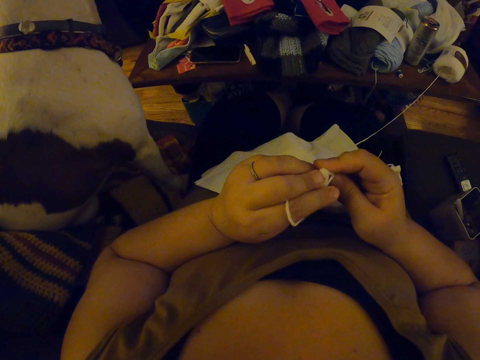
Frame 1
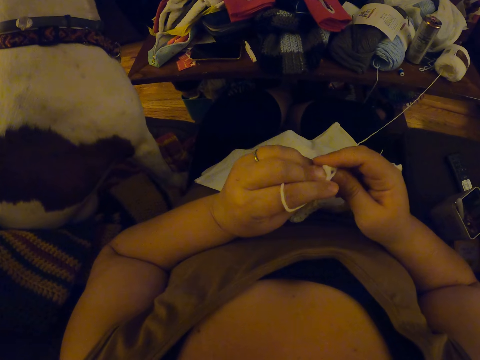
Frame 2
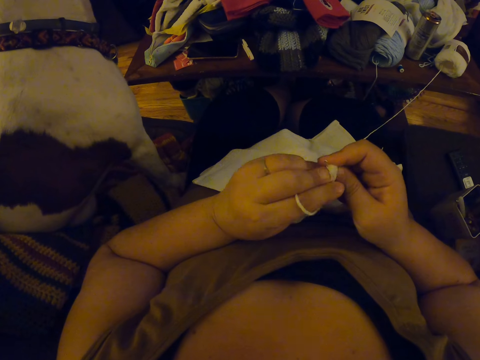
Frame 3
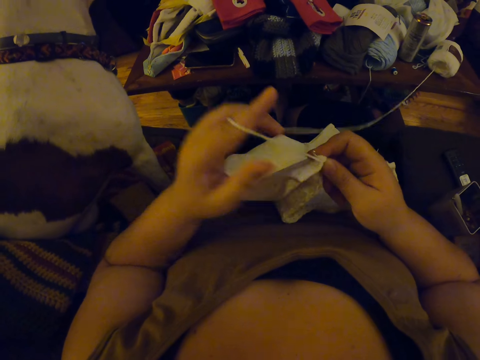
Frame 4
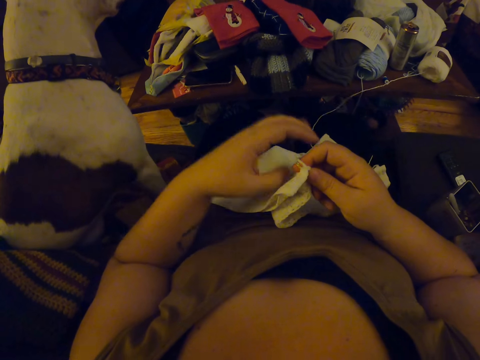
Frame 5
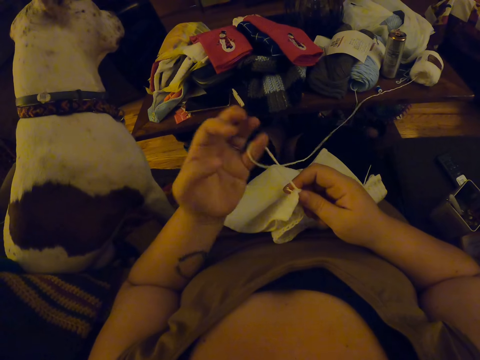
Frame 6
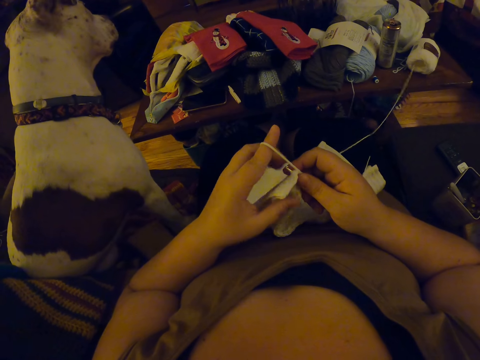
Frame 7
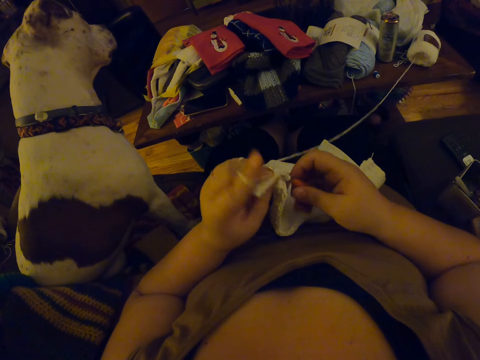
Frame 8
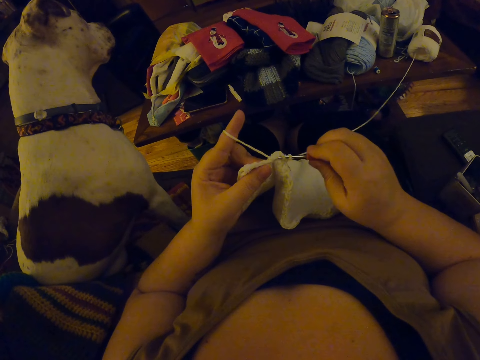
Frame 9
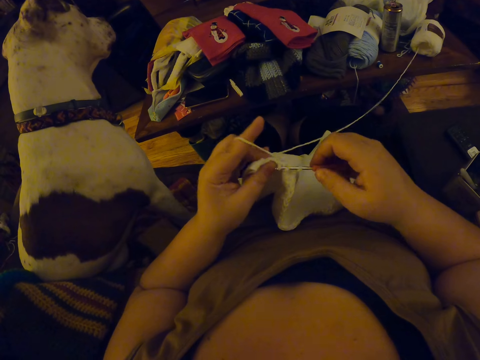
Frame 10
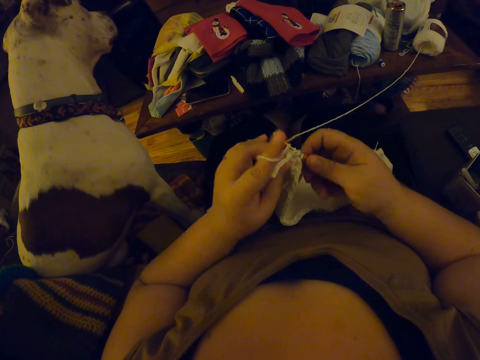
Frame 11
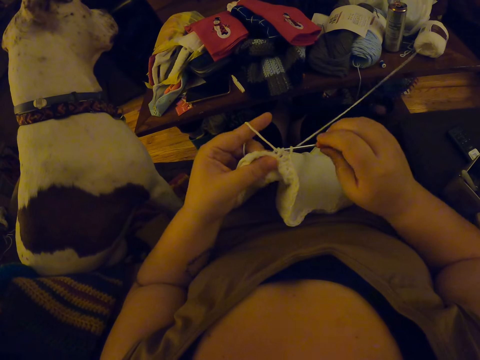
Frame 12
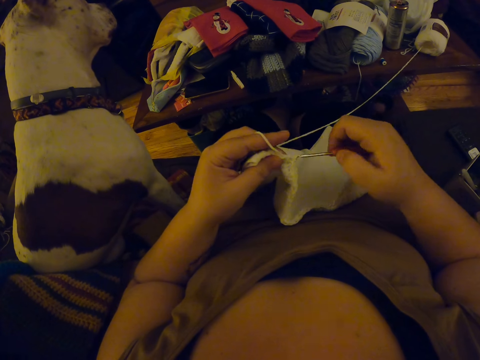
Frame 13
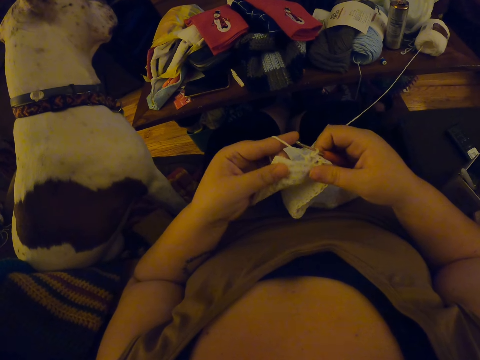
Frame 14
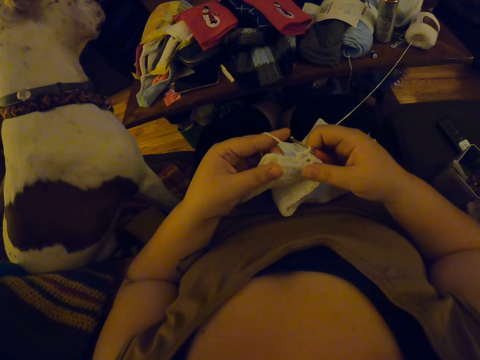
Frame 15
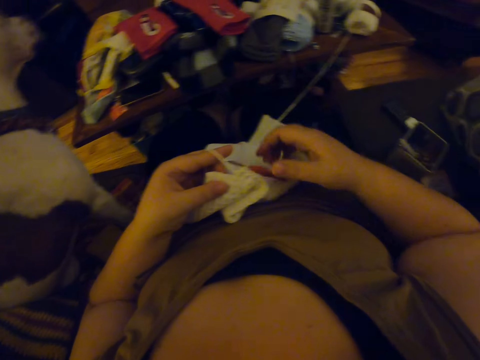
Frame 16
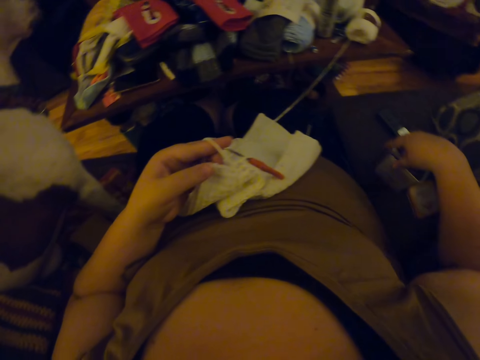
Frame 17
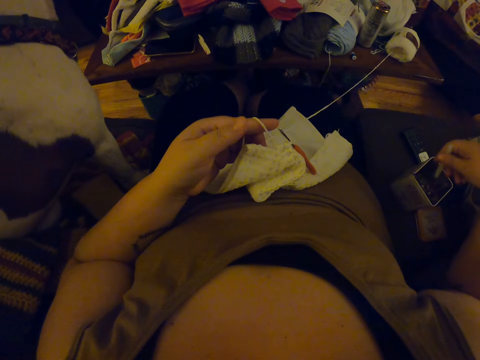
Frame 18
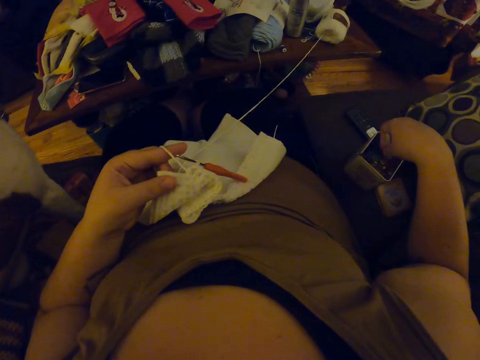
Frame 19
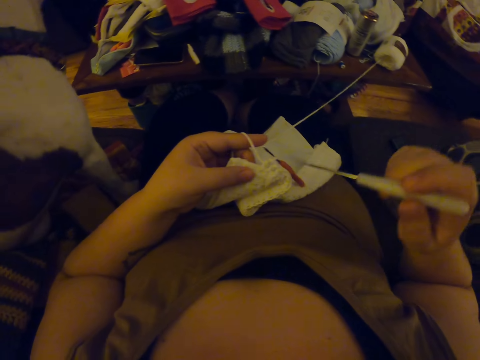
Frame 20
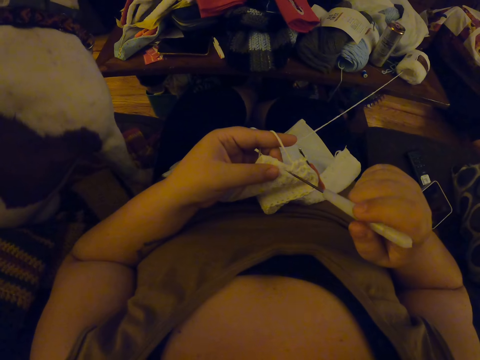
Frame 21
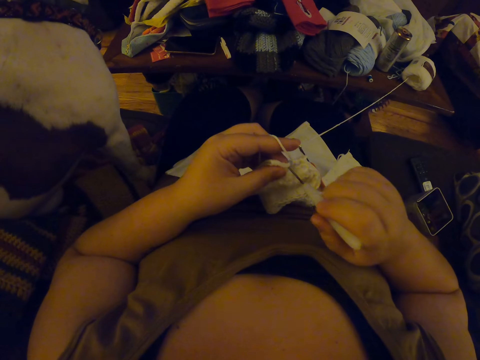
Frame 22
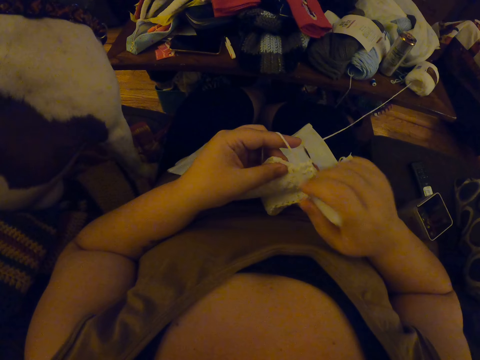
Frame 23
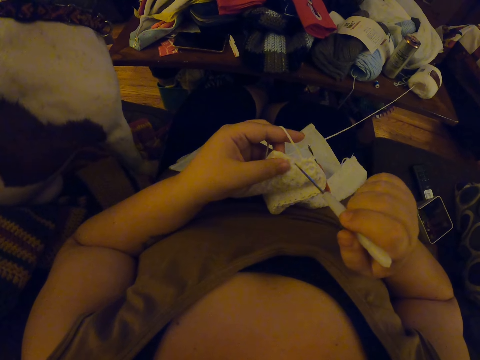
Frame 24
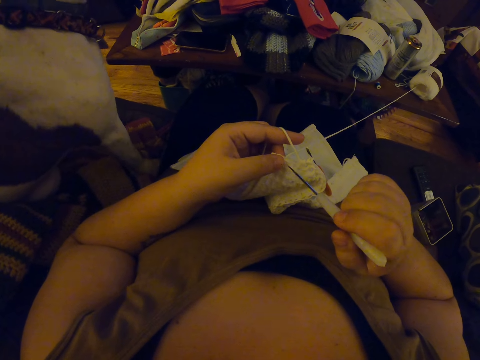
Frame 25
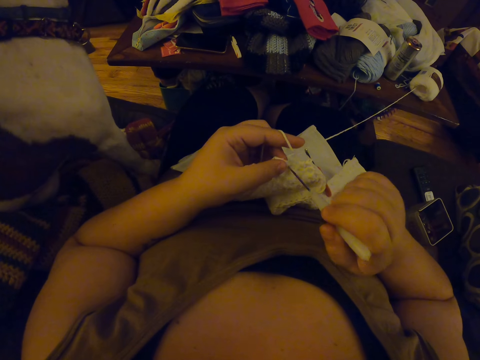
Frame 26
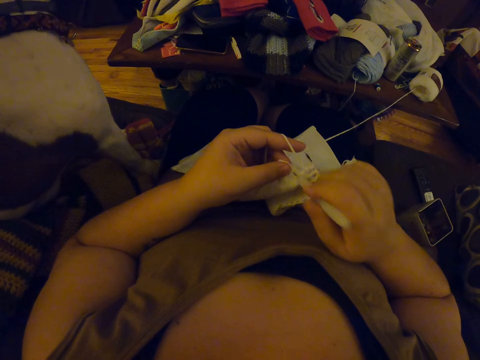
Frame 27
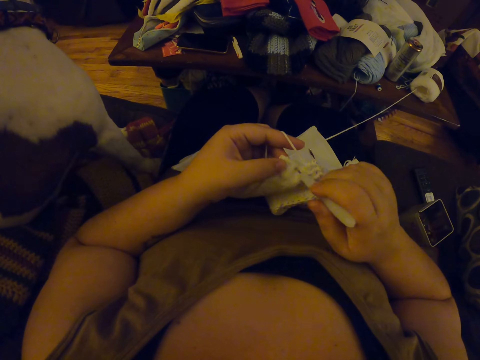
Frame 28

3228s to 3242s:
The camera wearer adjusts the thread. They crochet the fabric. They straighten the fabric. They pick up an awl or crochet pin from a can. They make a hole in the napkin with the crochet pin.

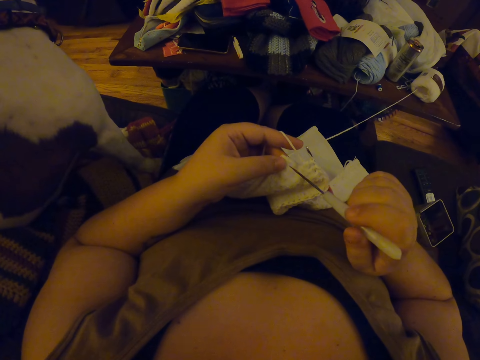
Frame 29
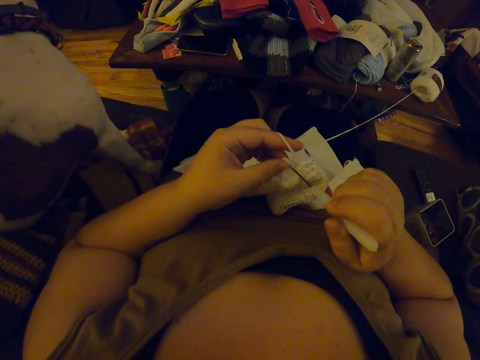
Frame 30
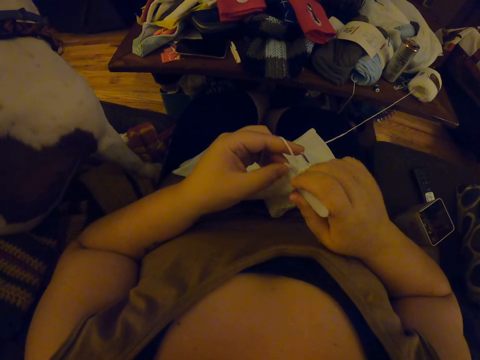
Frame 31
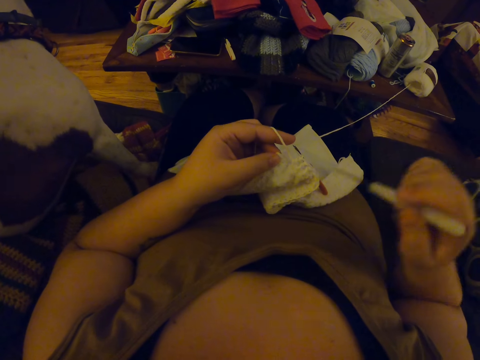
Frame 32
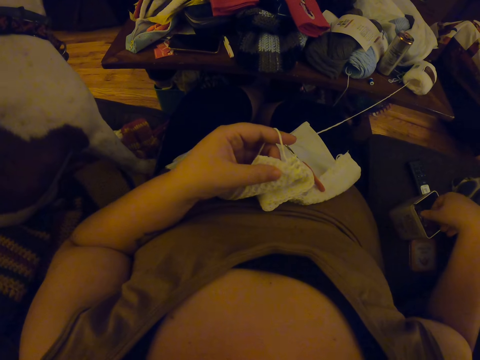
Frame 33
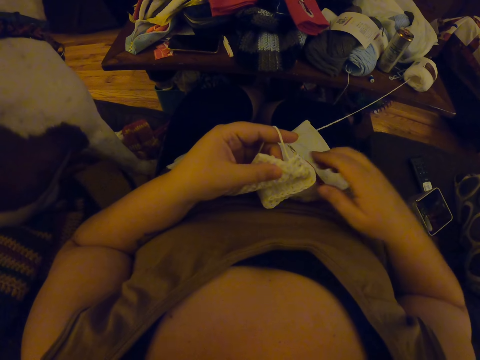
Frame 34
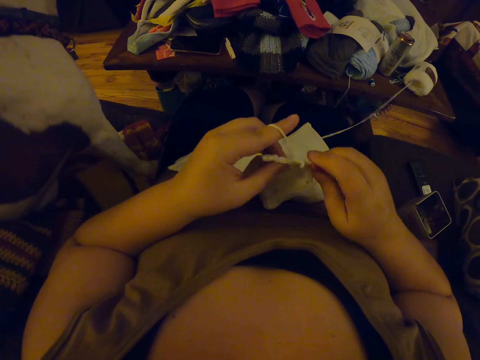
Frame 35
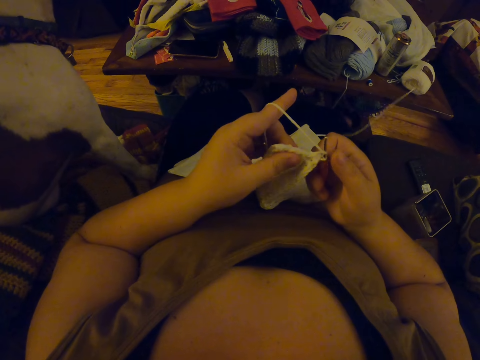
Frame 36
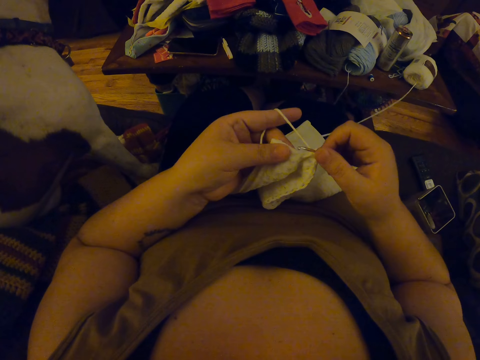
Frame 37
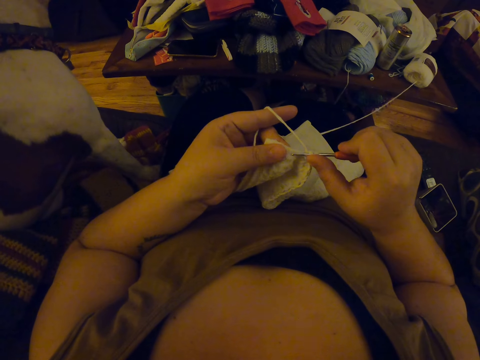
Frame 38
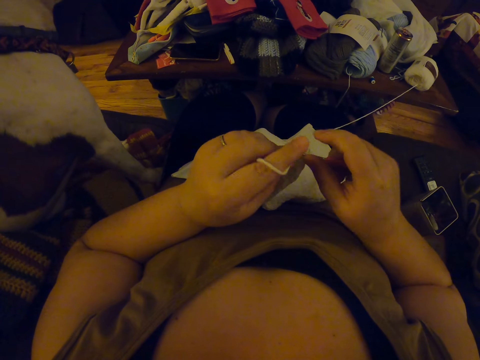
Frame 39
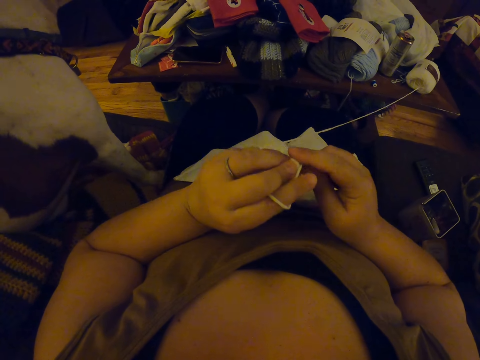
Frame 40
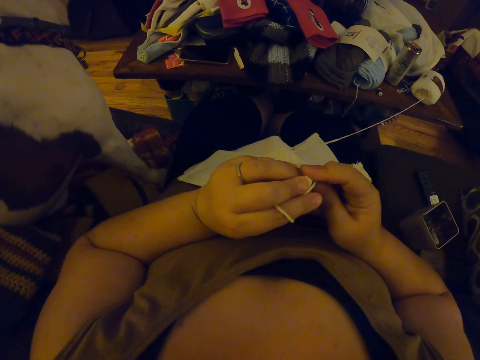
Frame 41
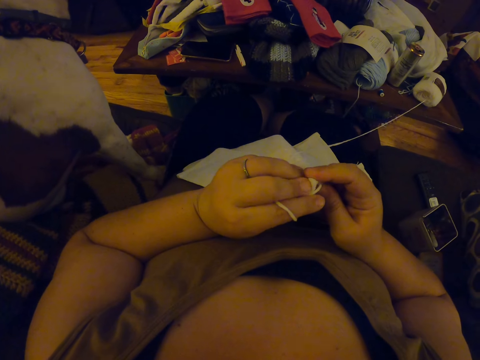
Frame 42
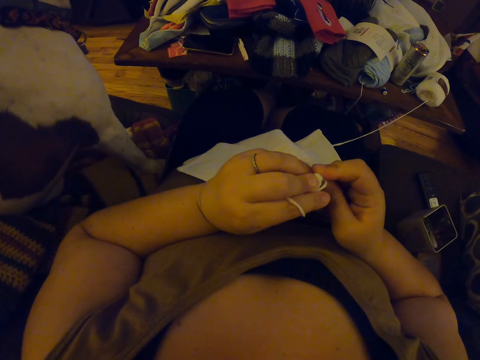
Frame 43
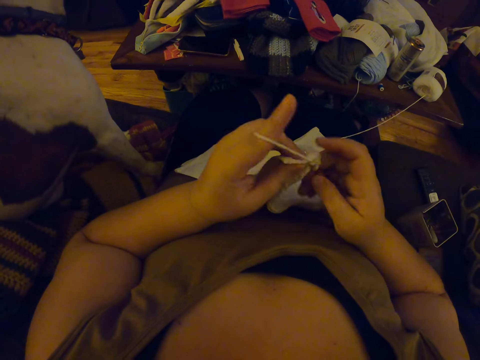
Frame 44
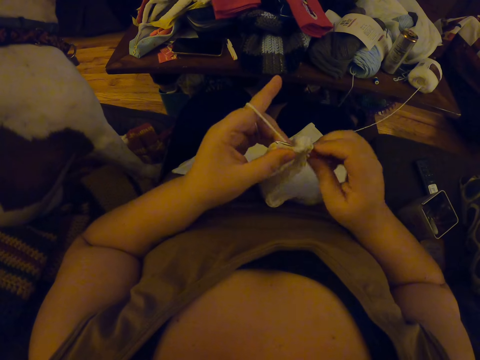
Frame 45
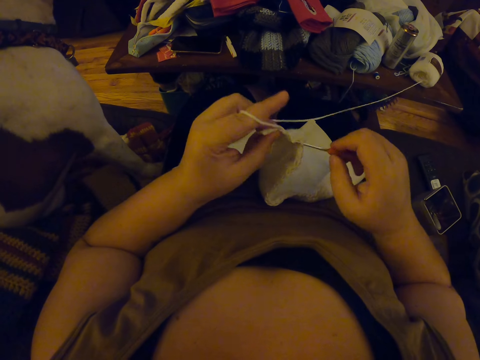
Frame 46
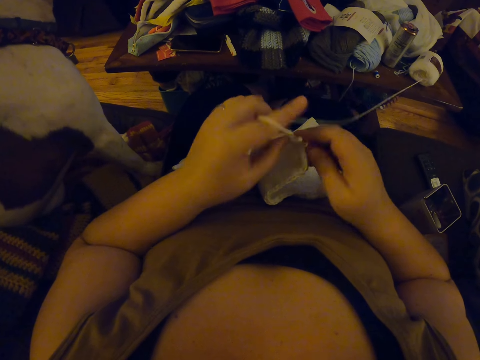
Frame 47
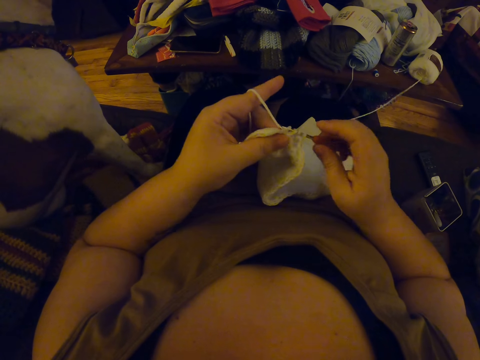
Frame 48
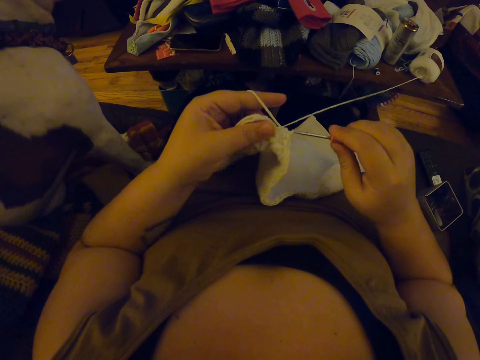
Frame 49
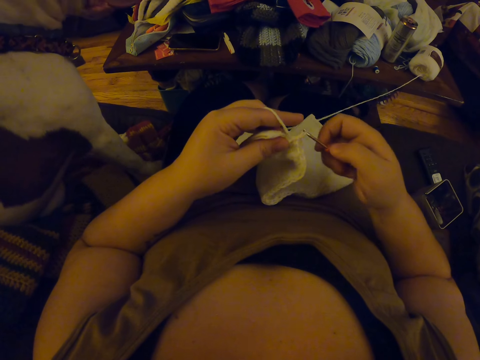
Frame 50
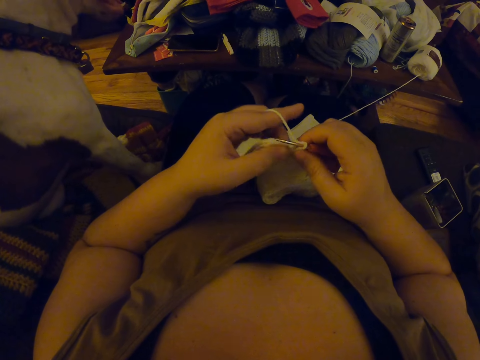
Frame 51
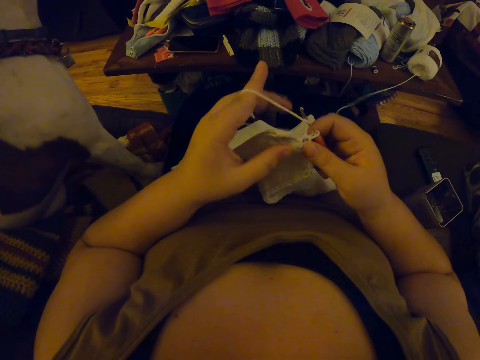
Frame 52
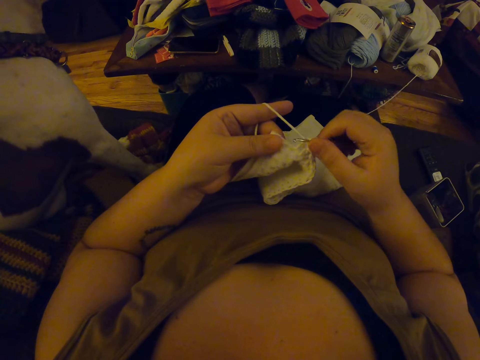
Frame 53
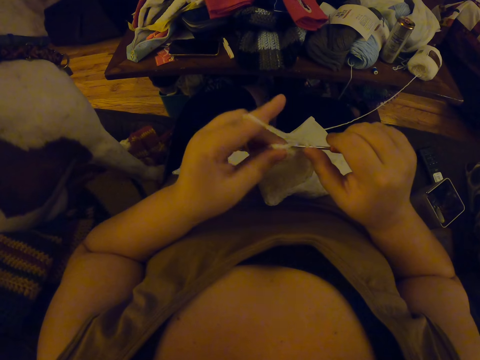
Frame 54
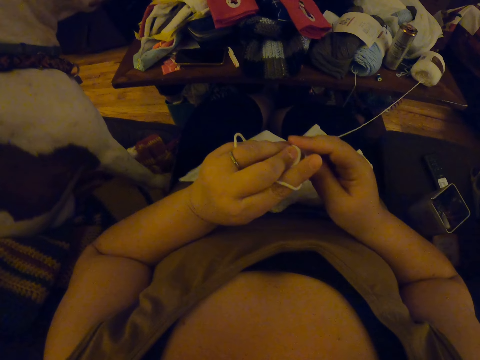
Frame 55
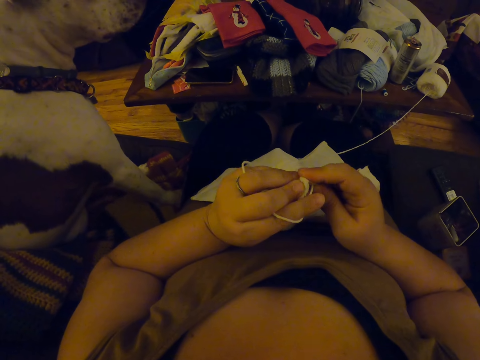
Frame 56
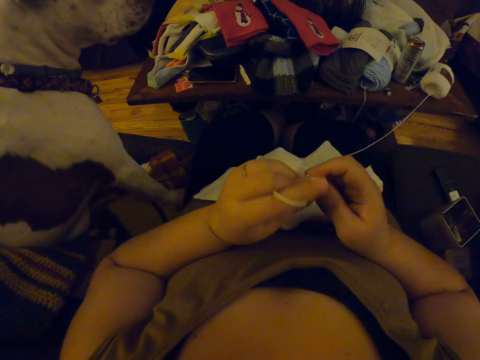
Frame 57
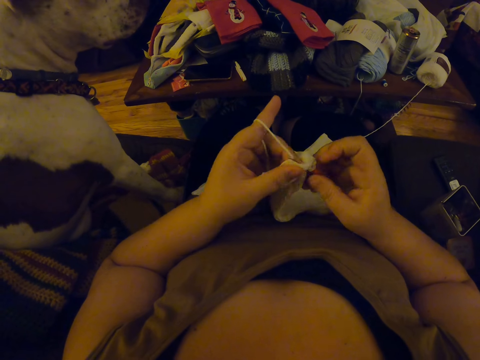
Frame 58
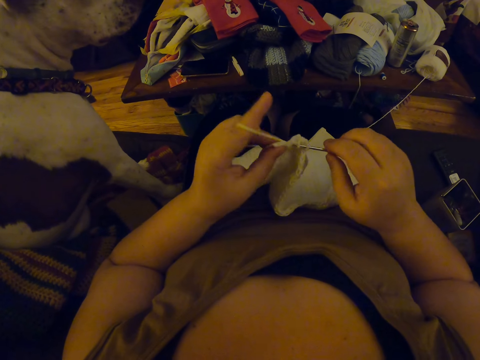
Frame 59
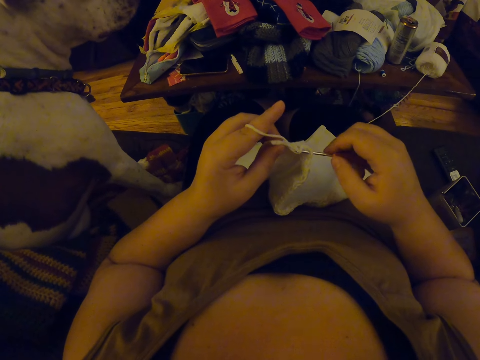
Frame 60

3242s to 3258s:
The camera wearer drops the crochet pin in a can. They pick up the crochet. They continue to crochet the napkin or fabric. They scrub the fabric. They crochet the fabric.
